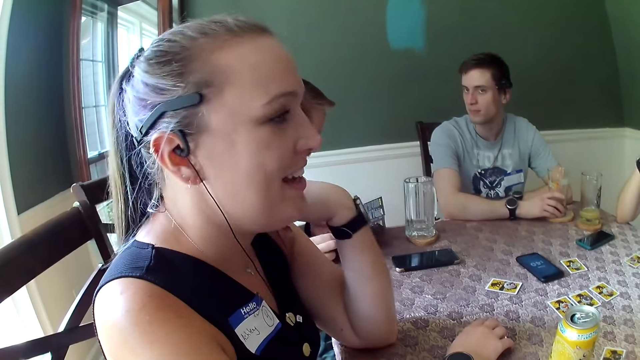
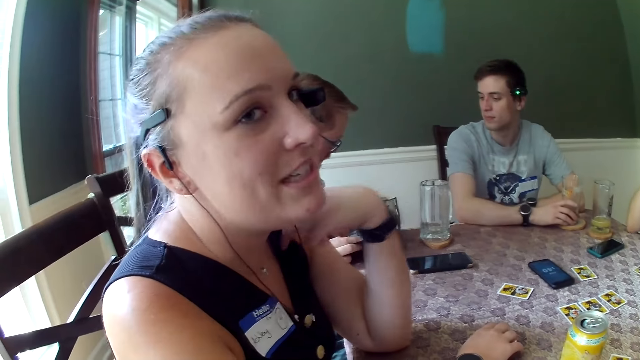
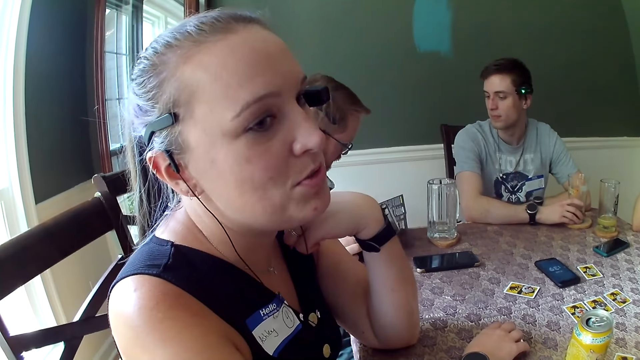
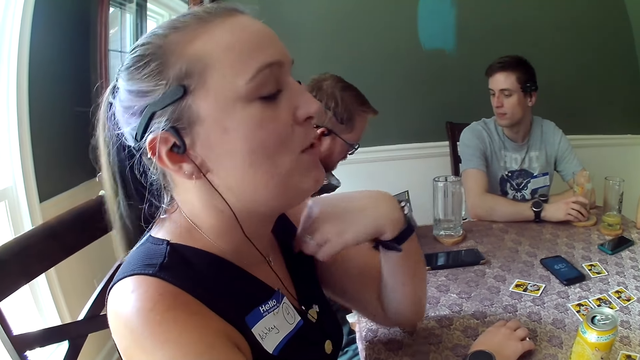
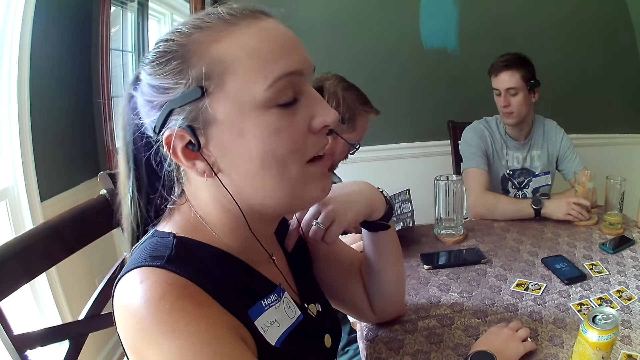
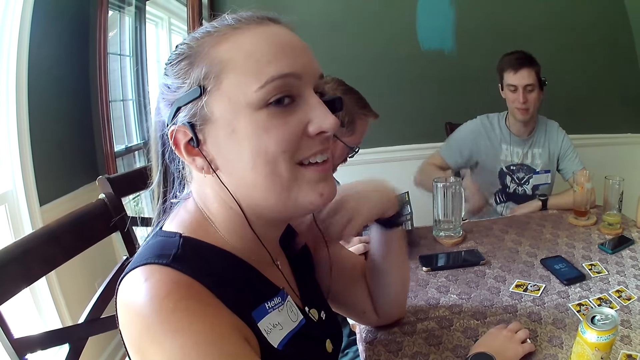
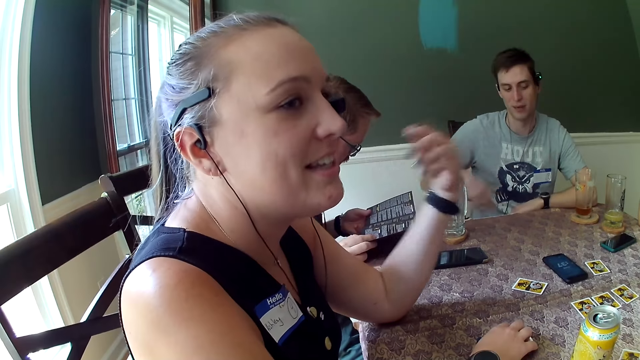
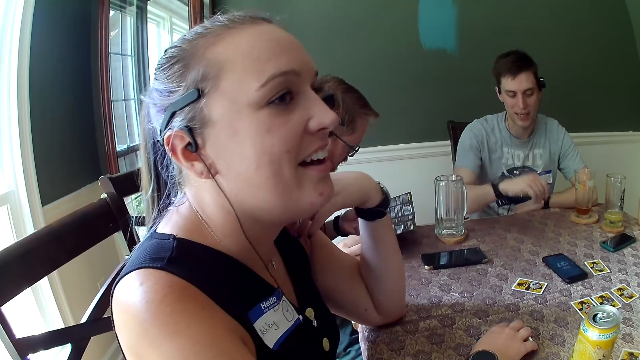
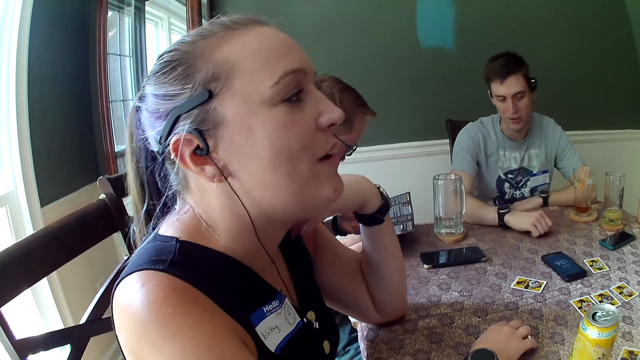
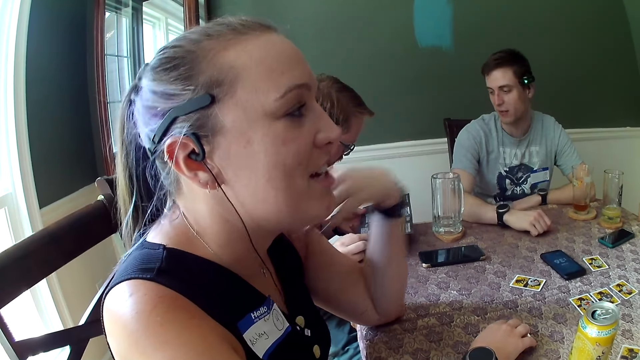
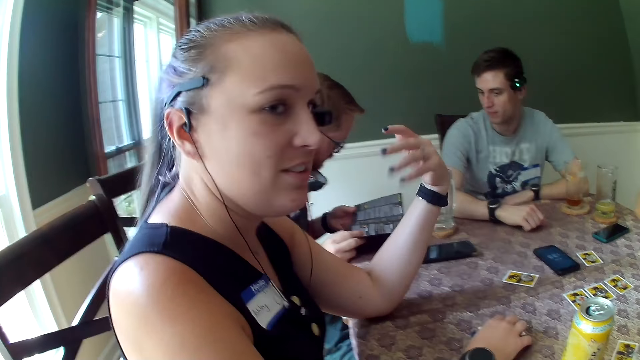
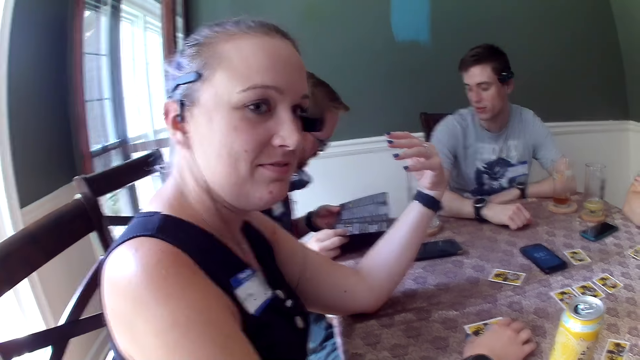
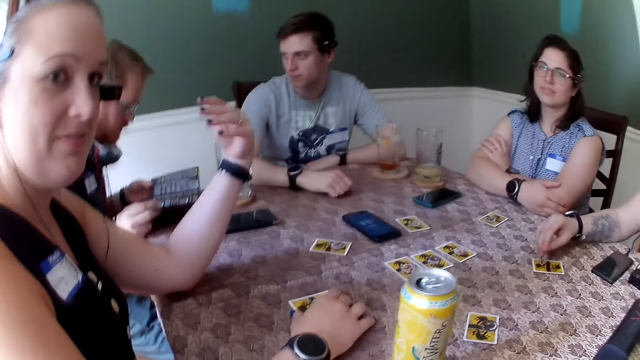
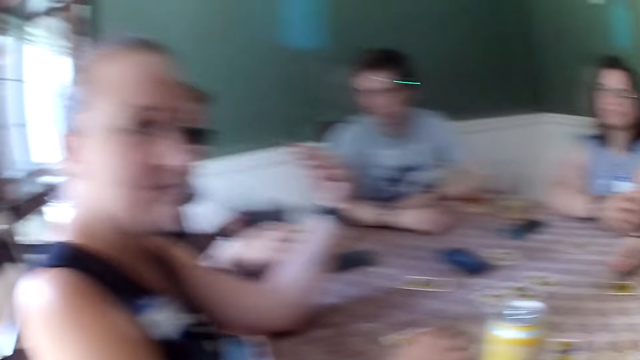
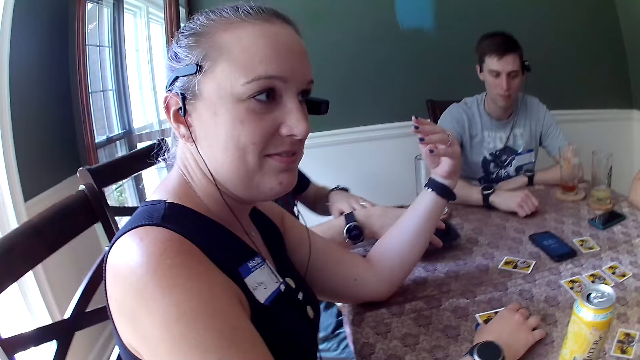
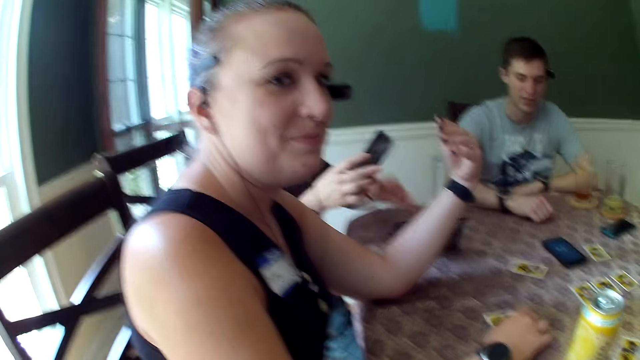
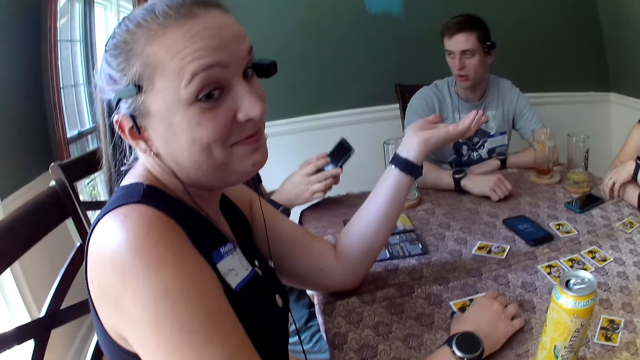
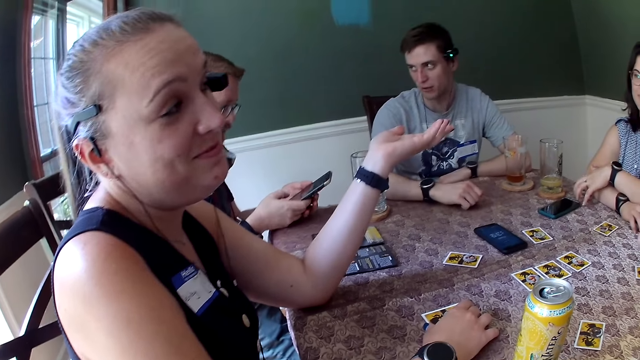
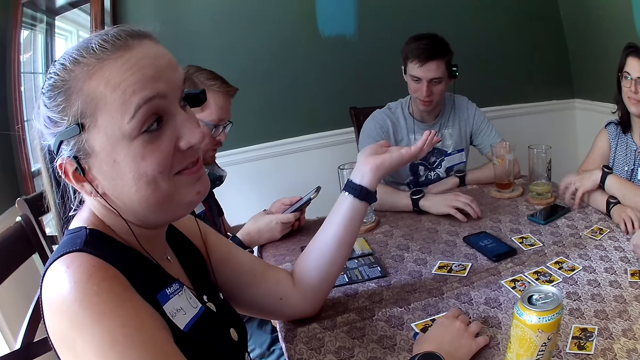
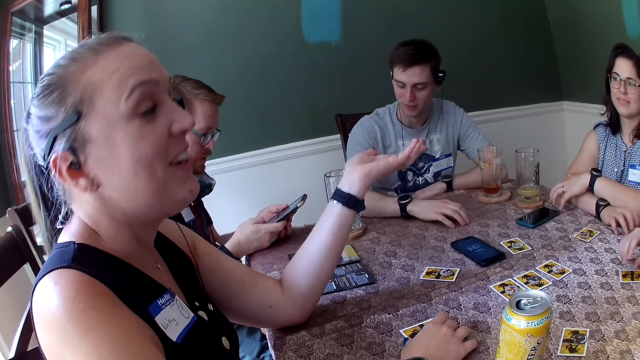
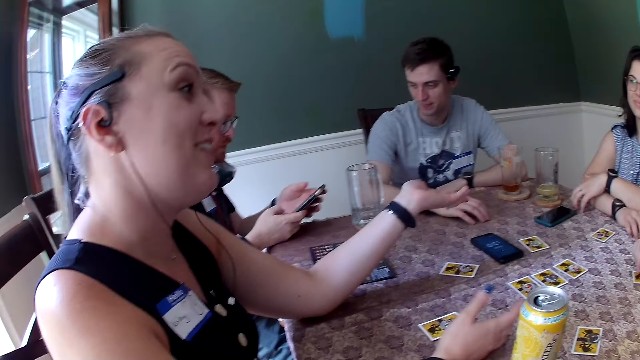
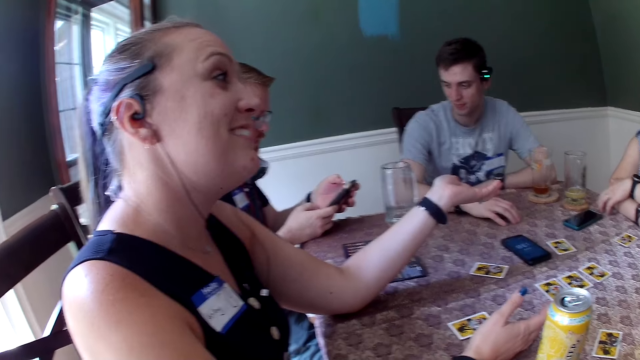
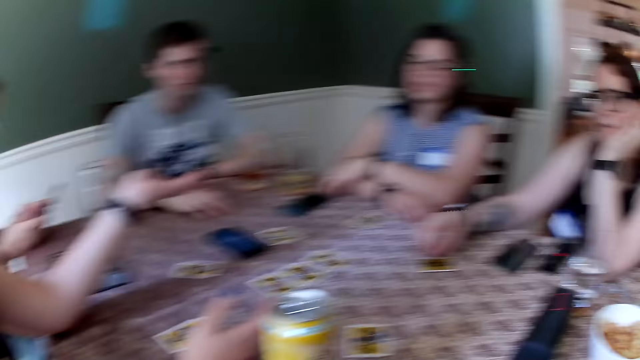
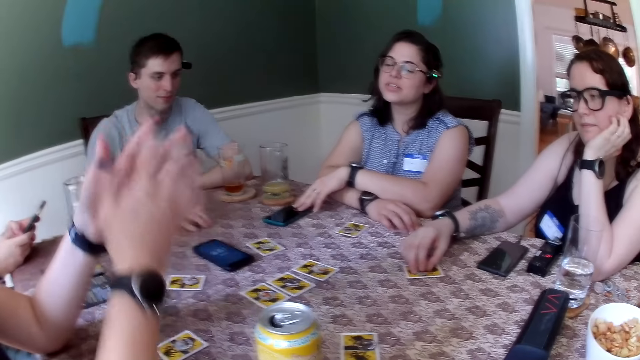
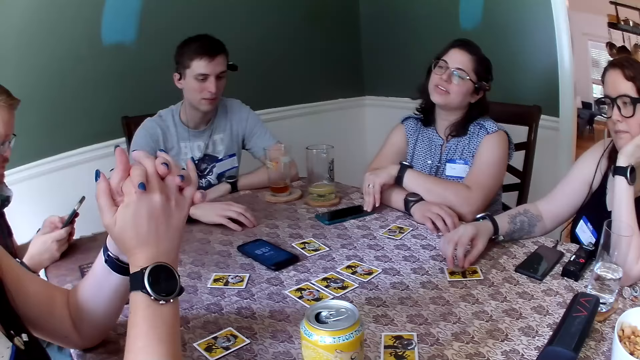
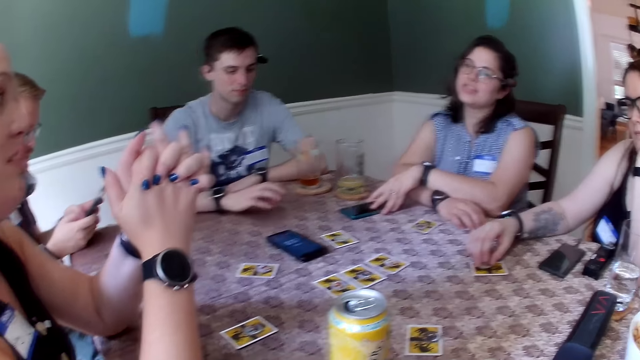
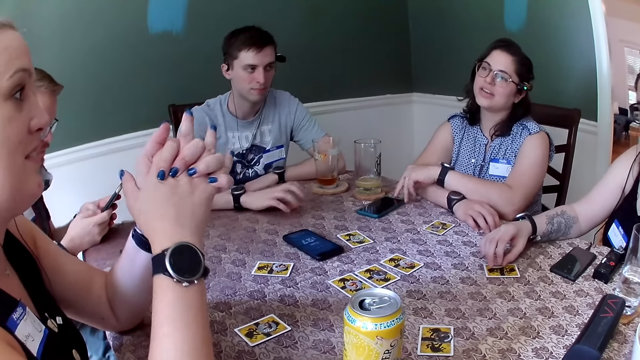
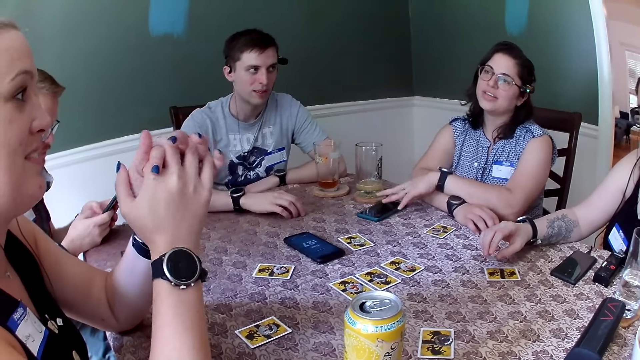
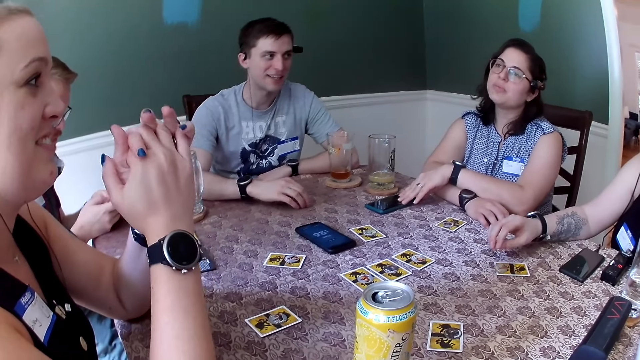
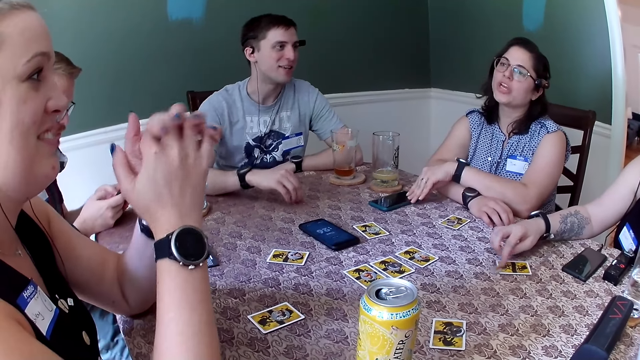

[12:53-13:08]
The camera wearer interacts with the lady. The man picks up a phone from the table with his right hand and drops the paper on the table with his left hand. Another man stares at the phone. The woman drags a phone on the table with her right hand.

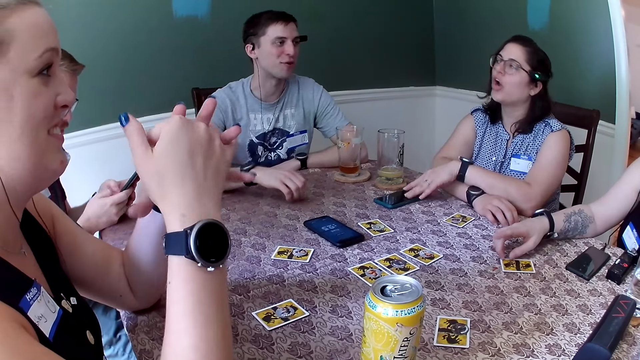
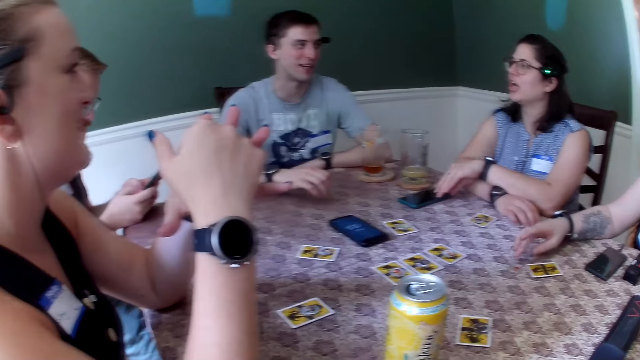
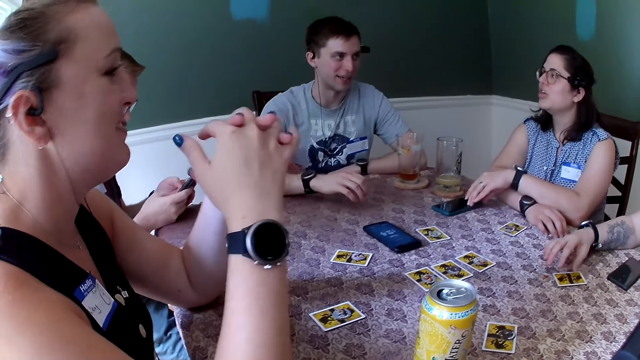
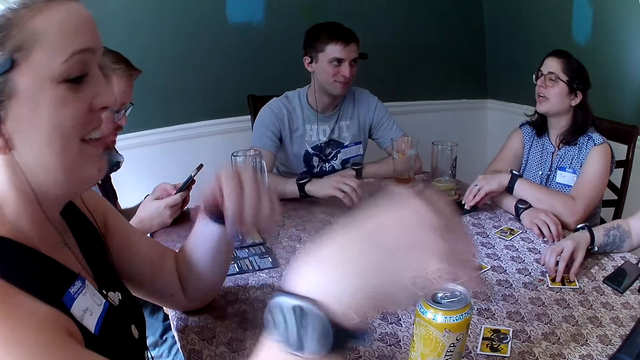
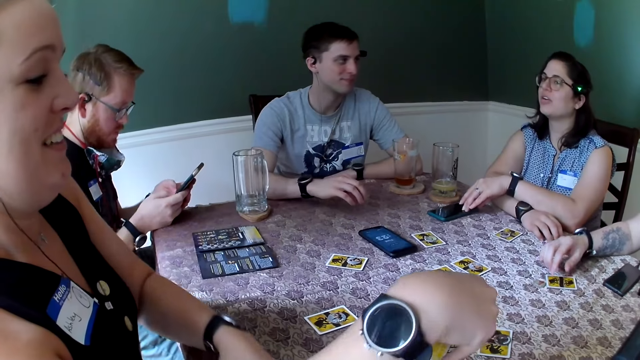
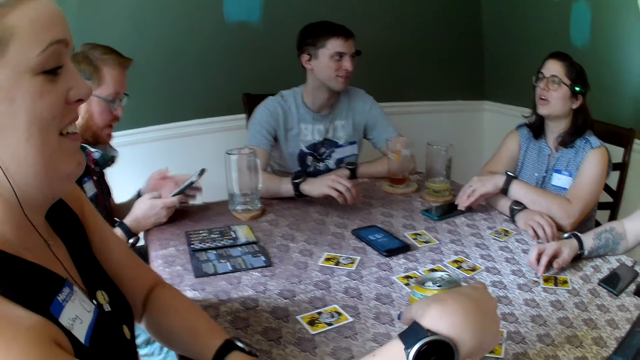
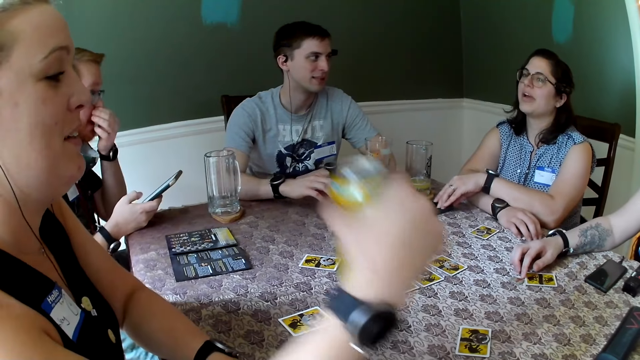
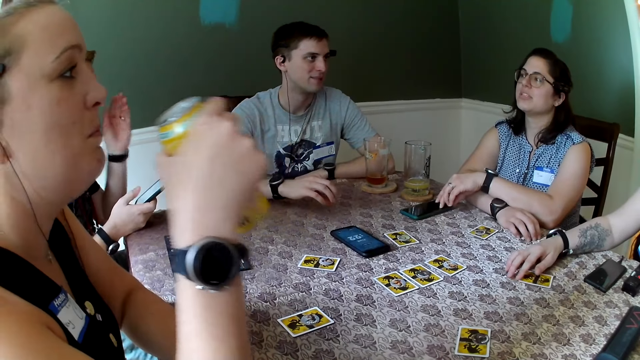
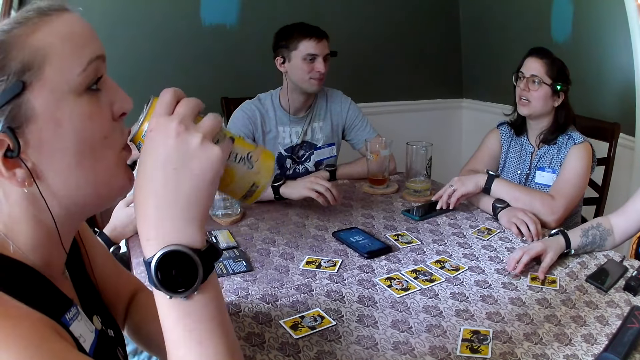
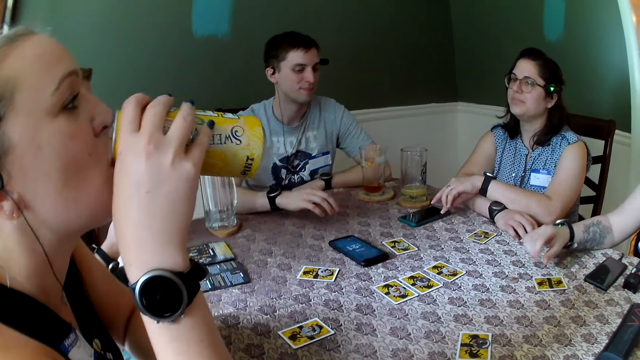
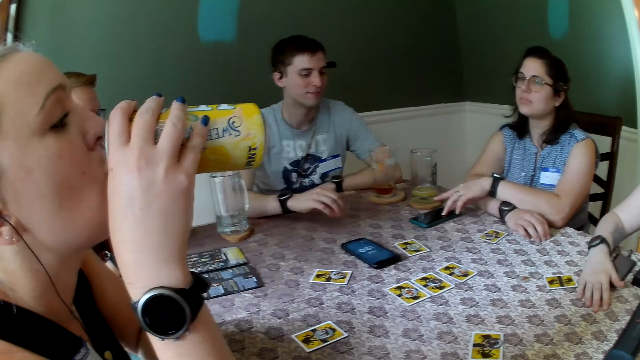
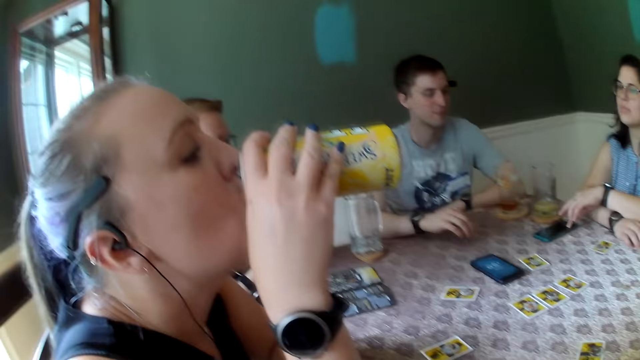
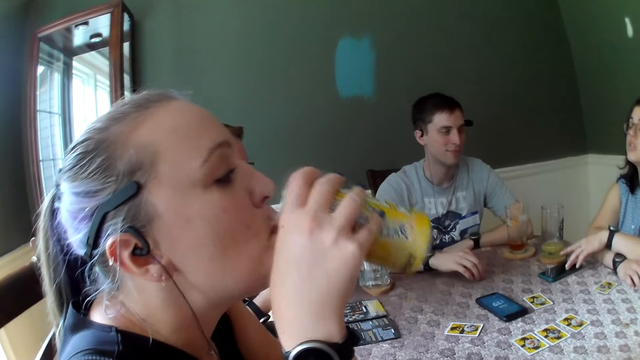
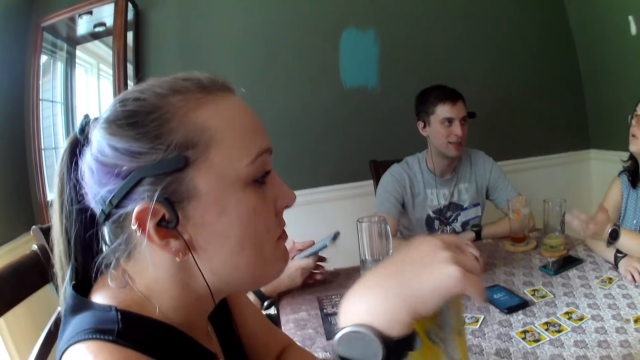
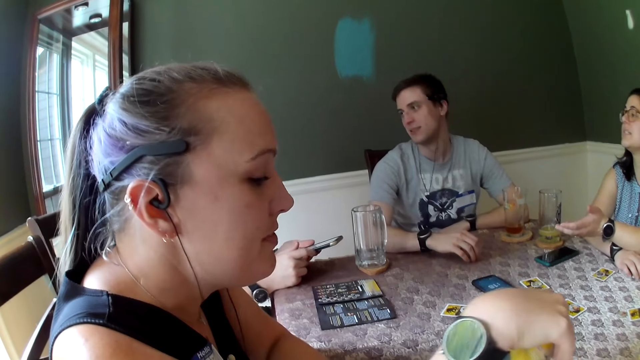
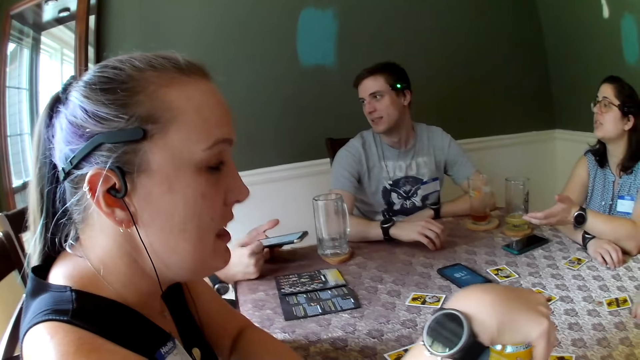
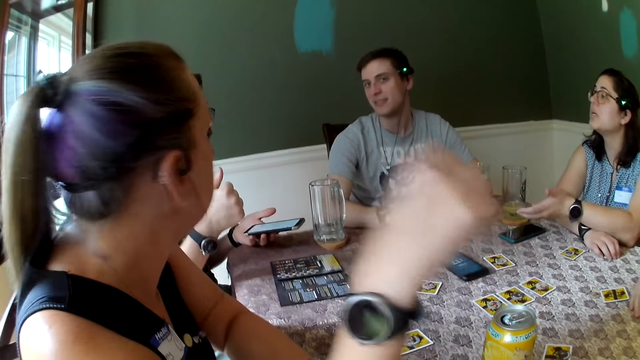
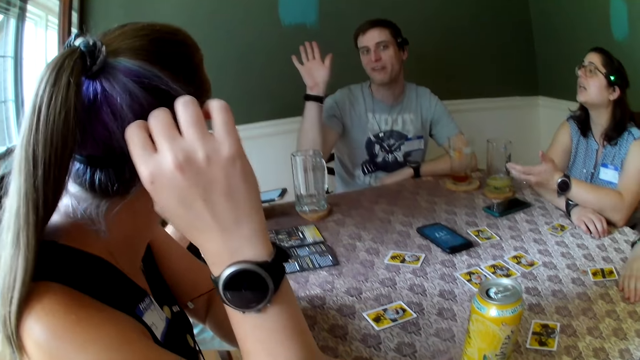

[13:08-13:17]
A woman picks a can from the table with her right hand. A man operates the phone with both hands. The woman holds the can of drink and takes a drink. The woman drops the can on the table with her right hand.
